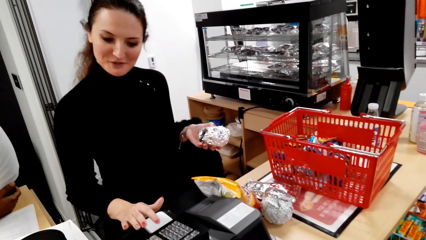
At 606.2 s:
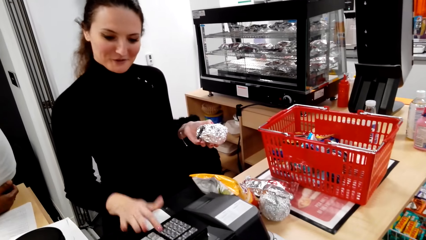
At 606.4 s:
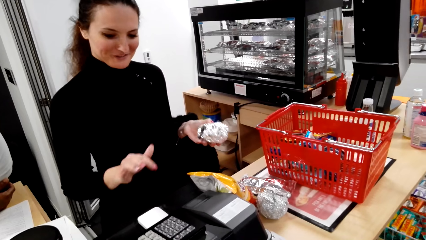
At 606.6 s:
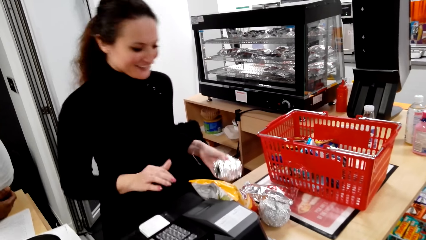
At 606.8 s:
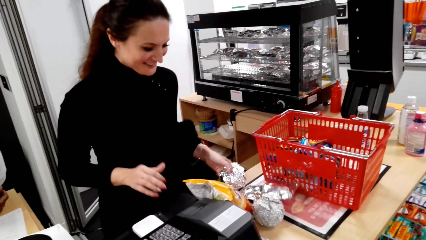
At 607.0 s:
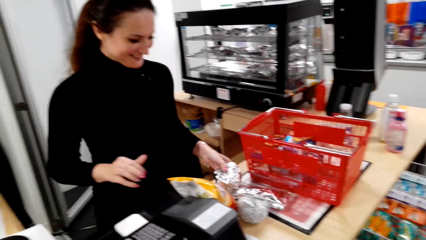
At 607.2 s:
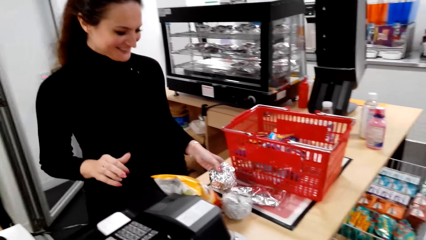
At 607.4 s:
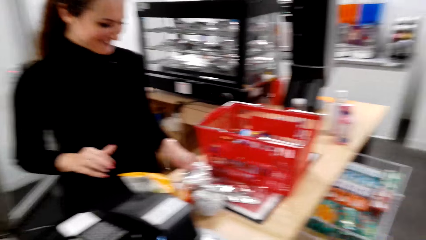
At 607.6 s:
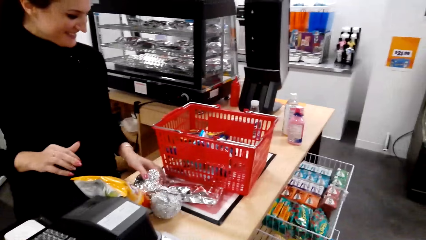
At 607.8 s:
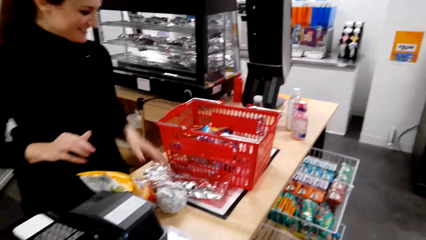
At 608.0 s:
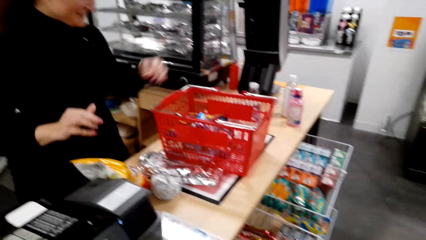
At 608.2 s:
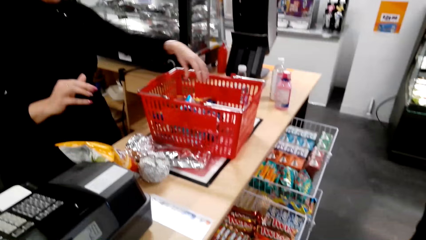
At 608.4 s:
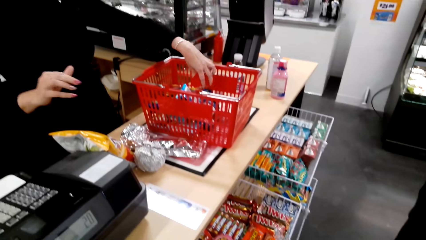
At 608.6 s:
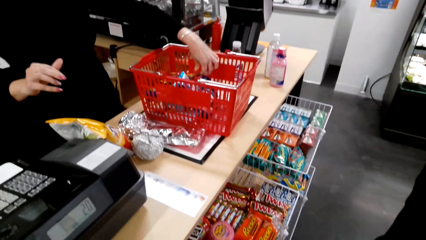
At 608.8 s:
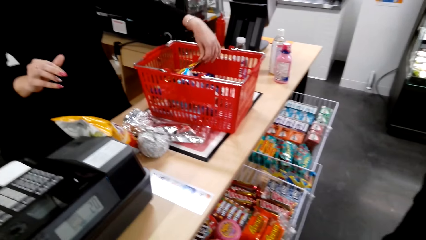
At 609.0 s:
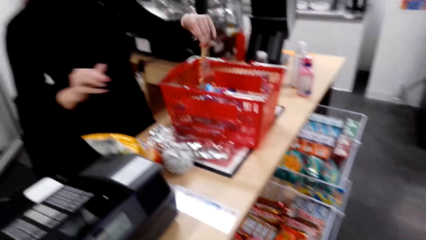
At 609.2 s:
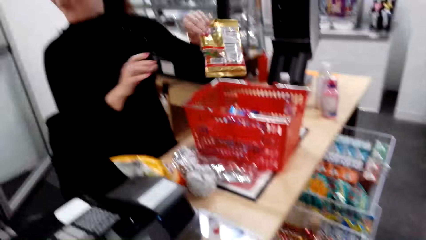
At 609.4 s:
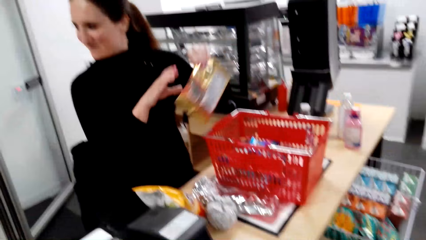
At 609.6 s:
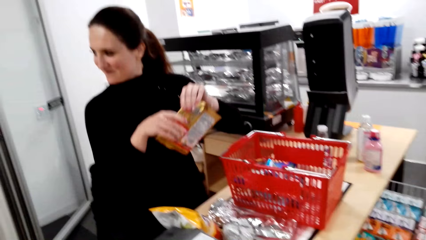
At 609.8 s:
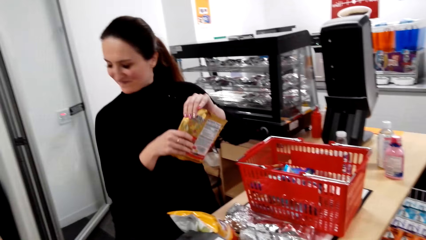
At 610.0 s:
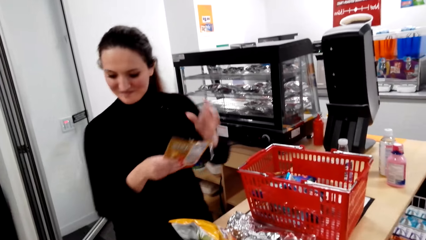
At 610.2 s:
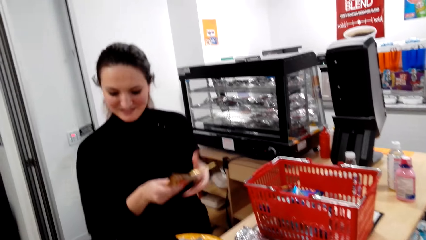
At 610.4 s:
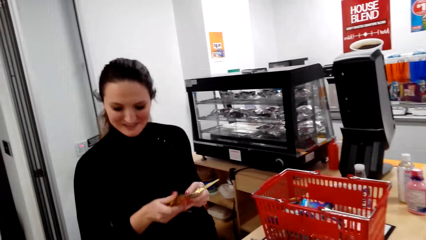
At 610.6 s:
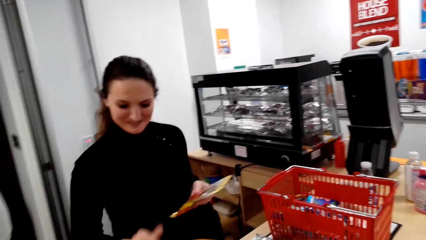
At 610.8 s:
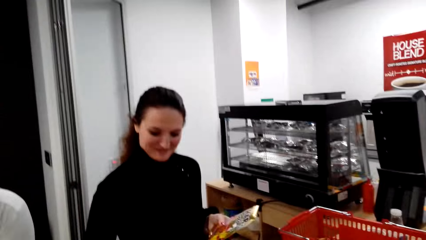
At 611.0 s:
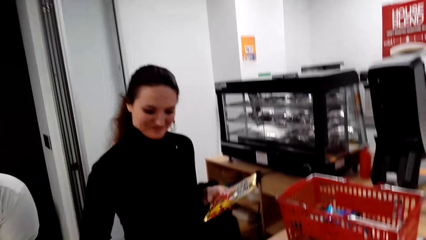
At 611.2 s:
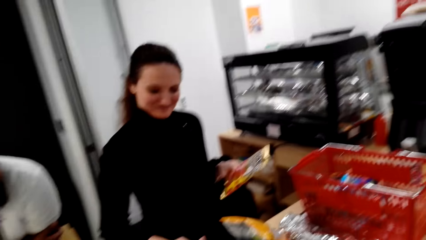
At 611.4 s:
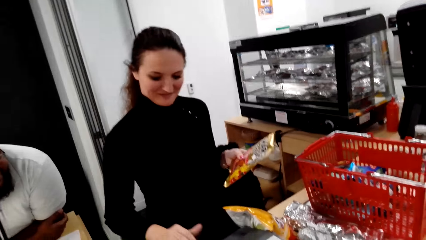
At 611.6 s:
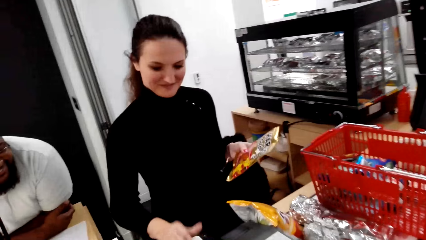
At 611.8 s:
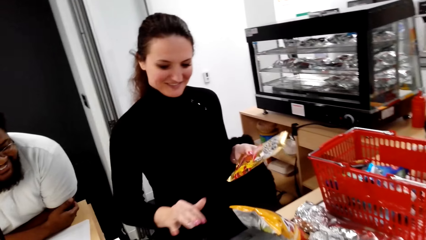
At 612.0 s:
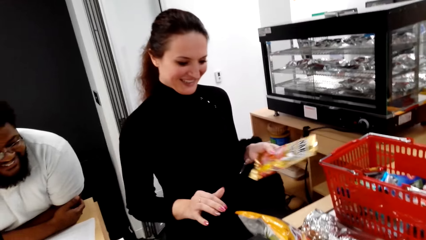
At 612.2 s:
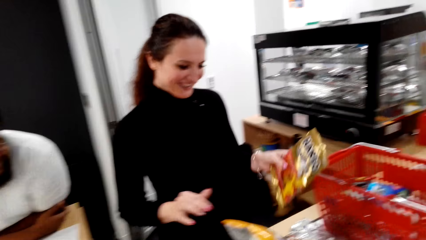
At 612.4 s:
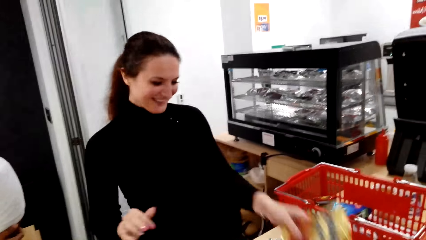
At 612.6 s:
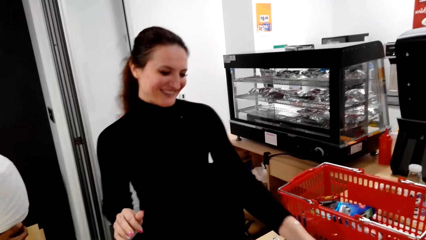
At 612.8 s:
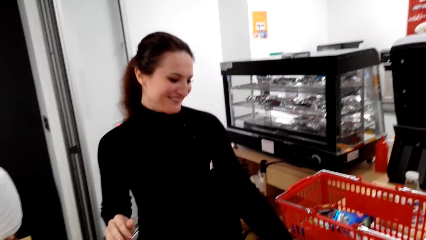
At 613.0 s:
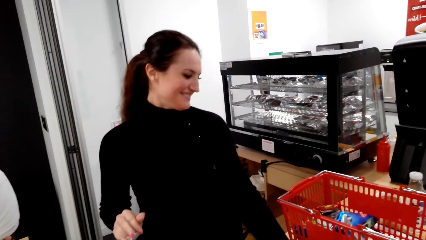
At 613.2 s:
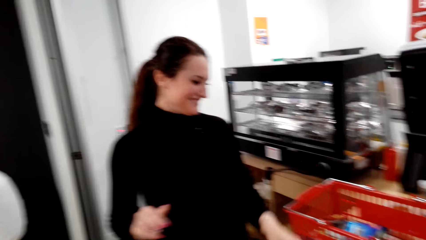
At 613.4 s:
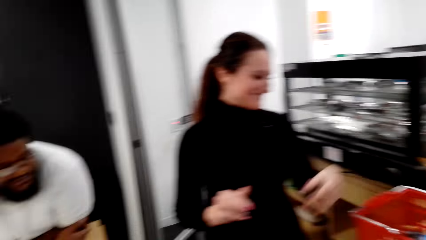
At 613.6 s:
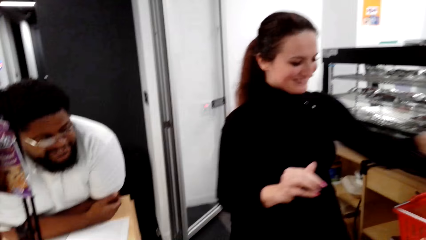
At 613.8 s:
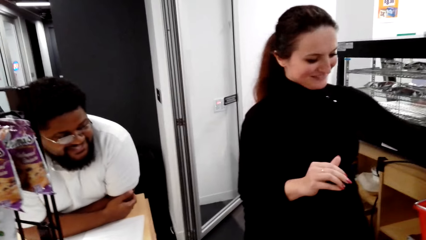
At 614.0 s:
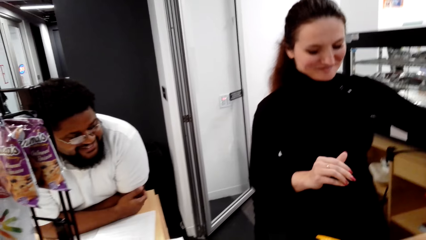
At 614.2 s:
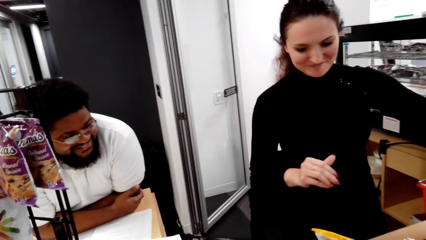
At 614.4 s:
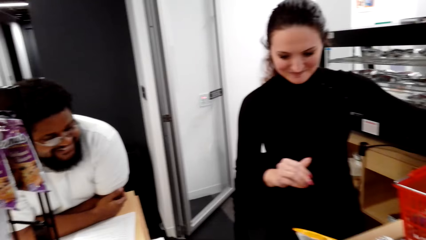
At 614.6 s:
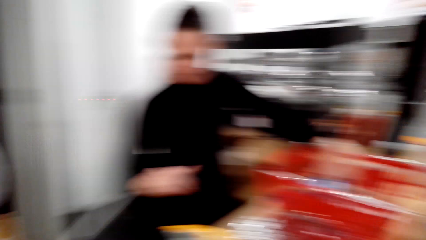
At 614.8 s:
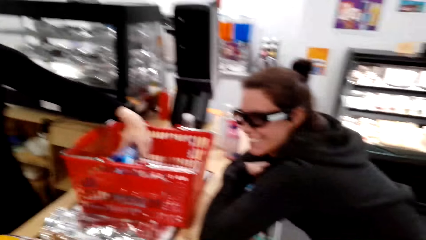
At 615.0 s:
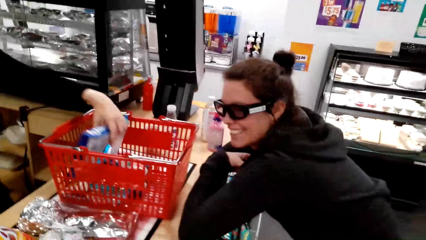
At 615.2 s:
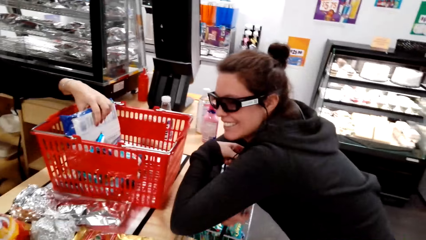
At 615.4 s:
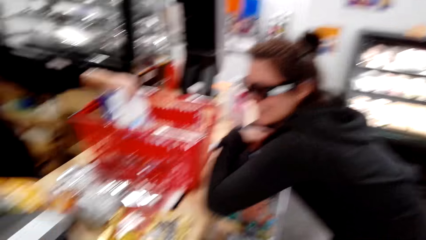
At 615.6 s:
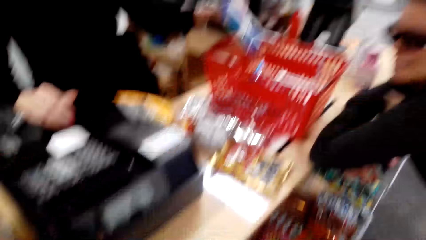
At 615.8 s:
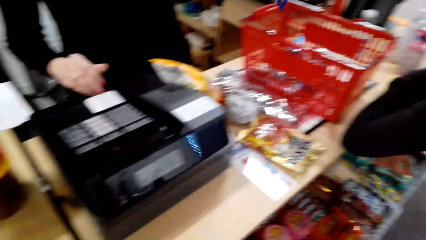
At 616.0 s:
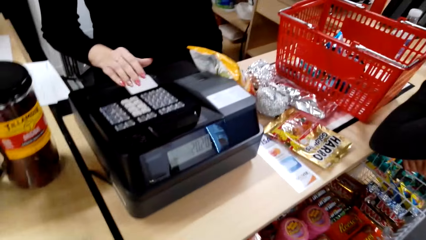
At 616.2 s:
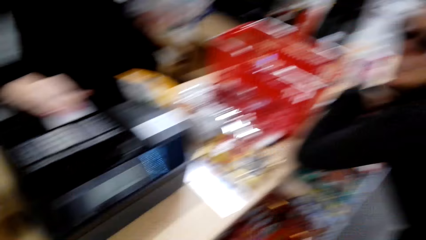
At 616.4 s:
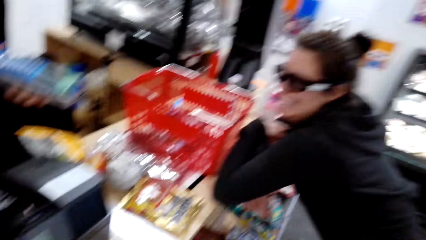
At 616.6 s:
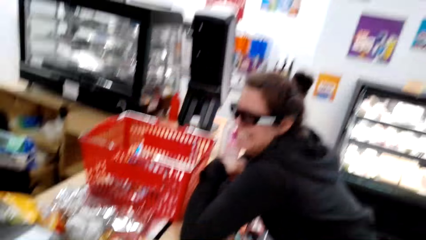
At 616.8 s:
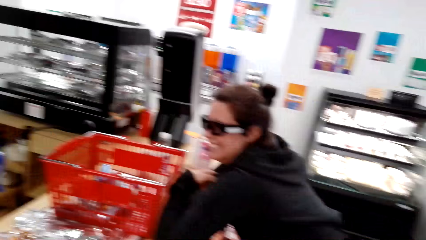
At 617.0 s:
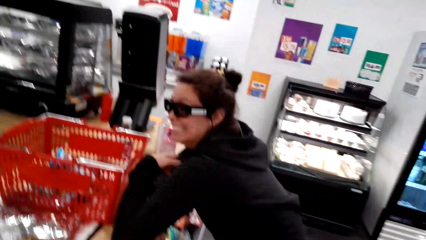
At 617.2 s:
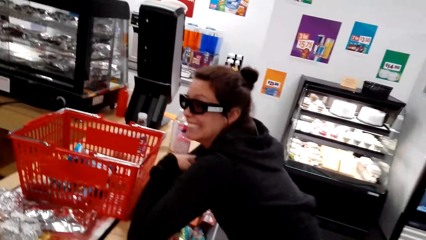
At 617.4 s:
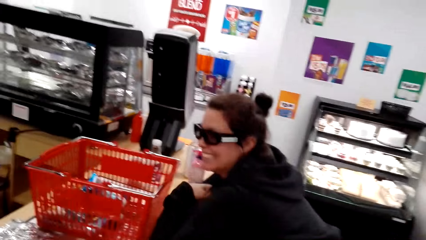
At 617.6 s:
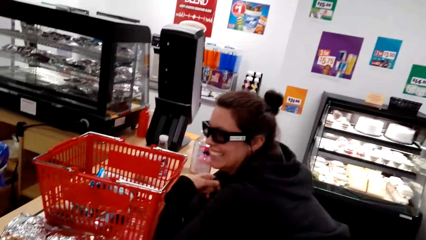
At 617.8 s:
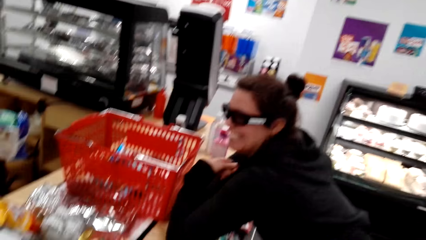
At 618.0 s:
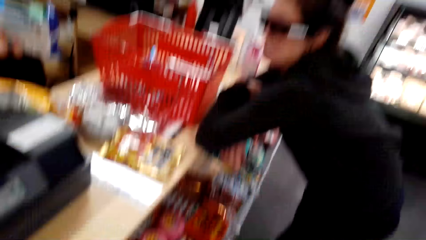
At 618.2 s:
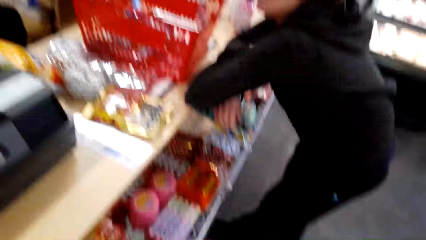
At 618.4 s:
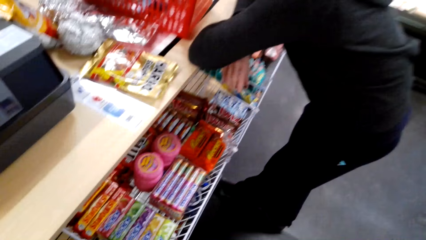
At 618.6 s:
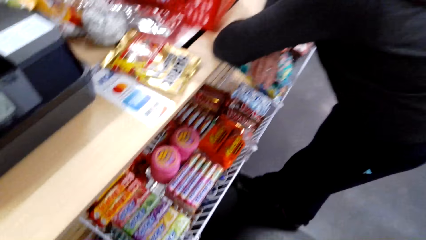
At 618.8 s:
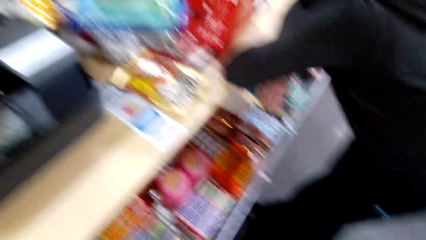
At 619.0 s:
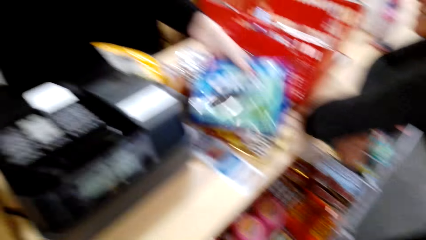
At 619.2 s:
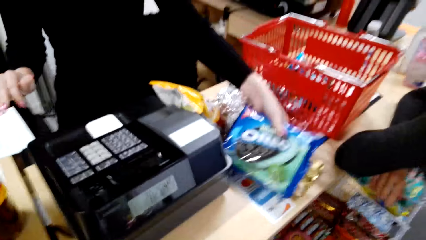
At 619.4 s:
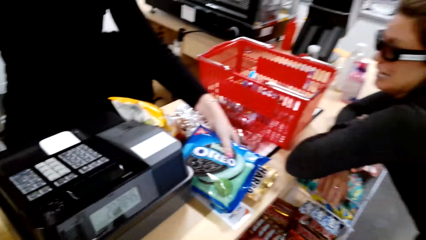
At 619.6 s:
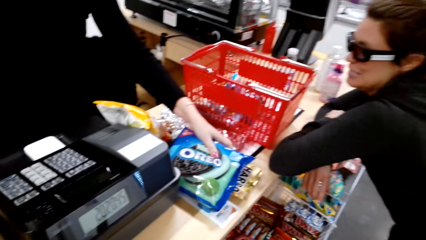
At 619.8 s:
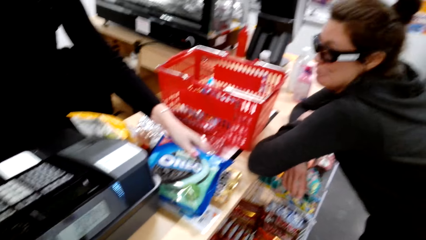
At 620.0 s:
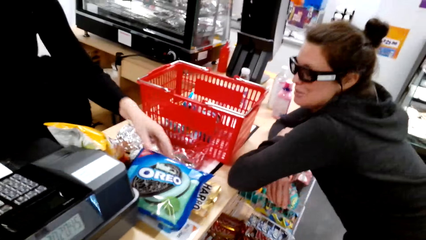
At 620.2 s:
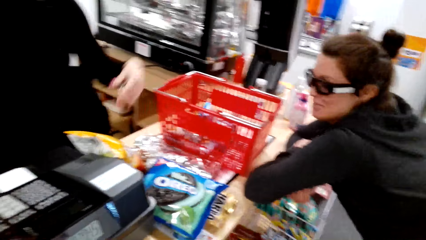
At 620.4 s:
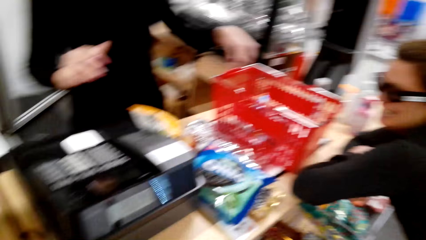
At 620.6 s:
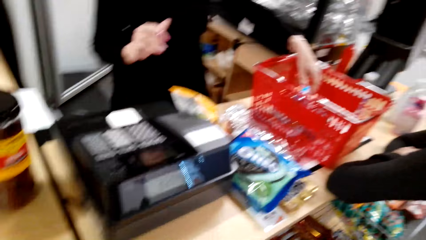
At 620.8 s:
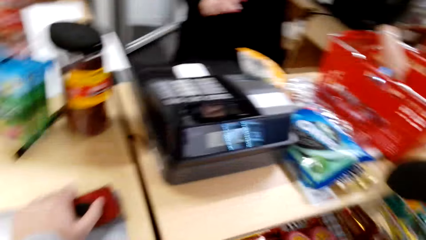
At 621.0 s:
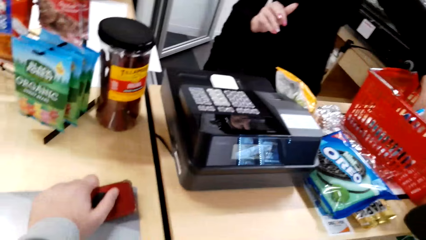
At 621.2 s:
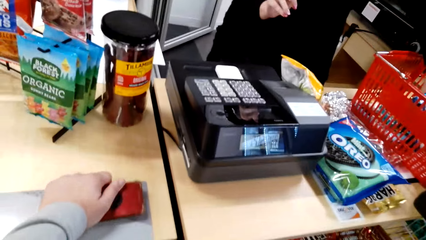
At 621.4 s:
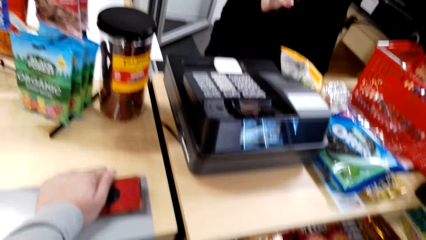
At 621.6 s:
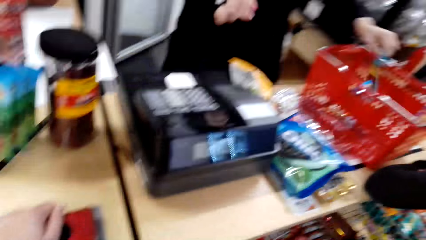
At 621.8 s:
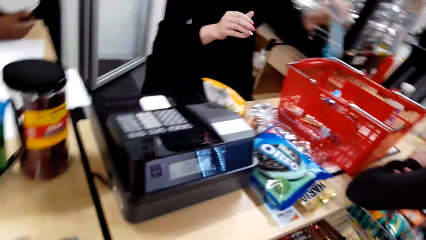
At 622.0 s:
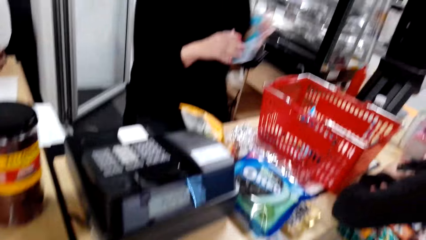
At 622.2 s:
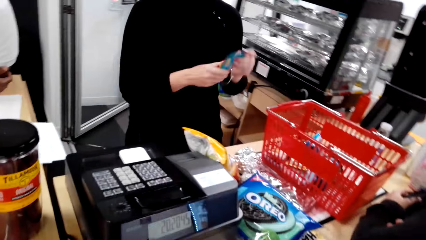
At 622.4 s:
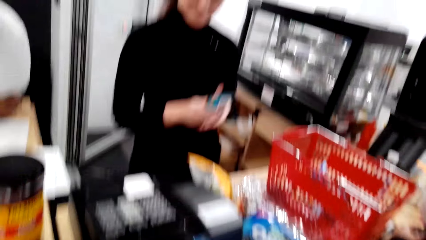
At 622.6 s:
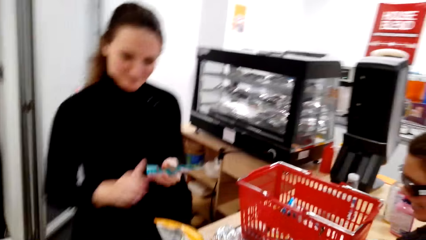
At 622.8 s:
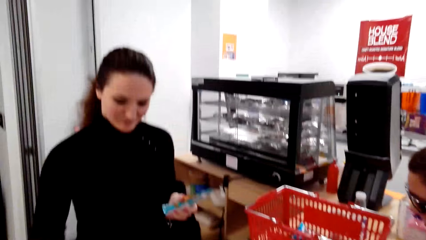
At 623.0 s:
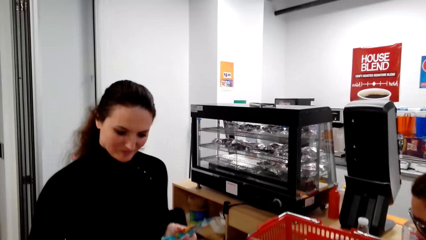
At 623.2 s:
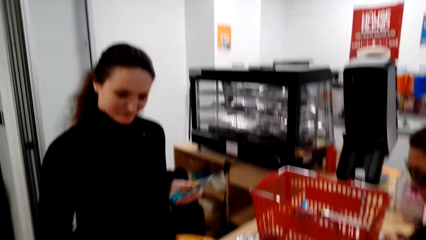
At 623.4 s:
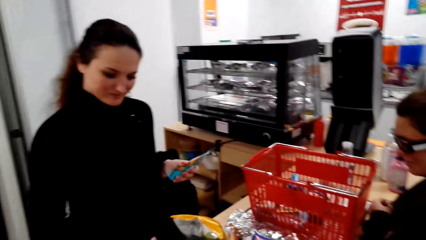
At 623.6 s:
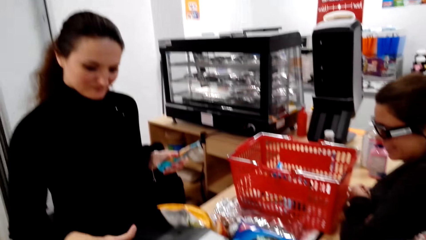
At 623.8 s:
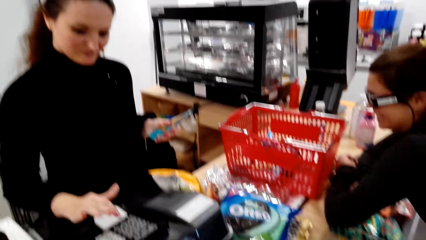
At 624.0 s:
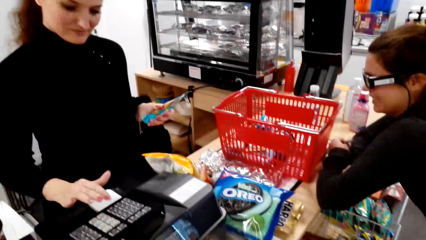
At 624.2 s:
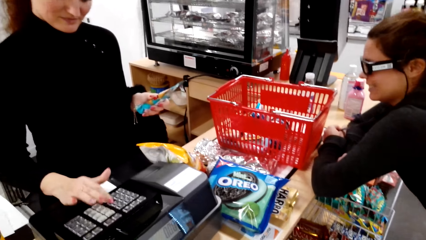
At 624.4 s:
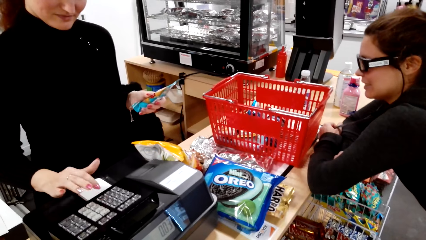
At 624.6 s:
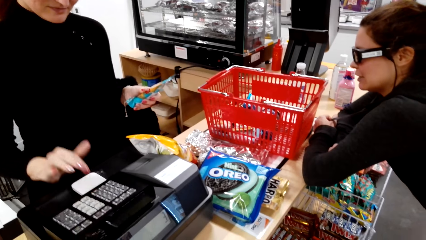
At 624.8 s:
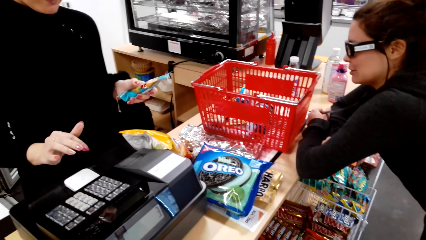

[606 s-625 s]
A woman operates a bill machine, puts something on the table, picks something from the basket, and puts something on the table. A lady leans on the counter. The woman picks Oreo biscuits and puts the Oreo biscuits on the table. The woman picks something from the basket.
